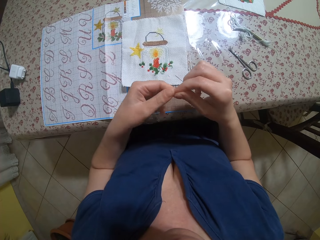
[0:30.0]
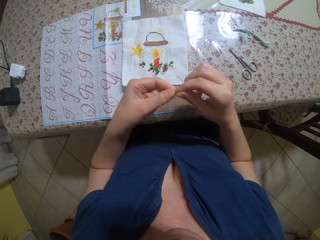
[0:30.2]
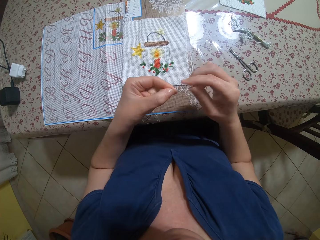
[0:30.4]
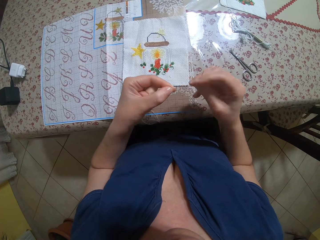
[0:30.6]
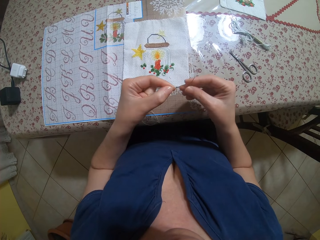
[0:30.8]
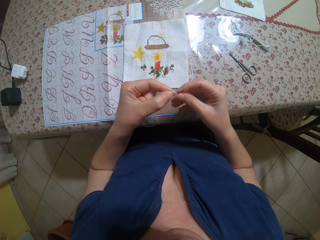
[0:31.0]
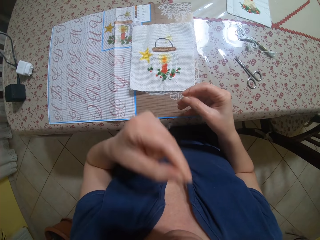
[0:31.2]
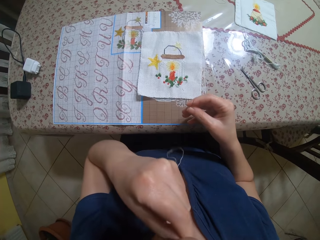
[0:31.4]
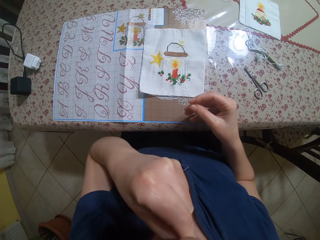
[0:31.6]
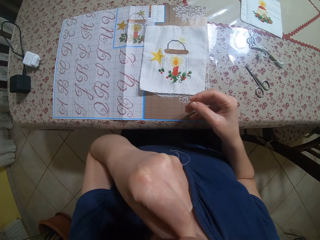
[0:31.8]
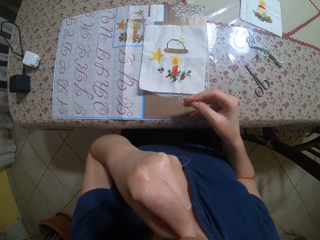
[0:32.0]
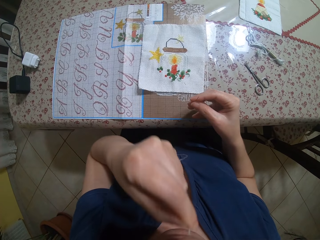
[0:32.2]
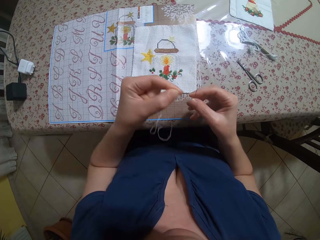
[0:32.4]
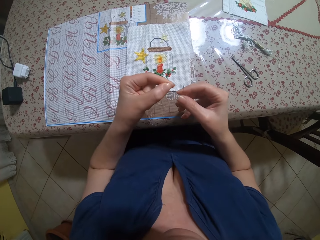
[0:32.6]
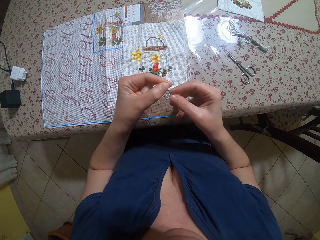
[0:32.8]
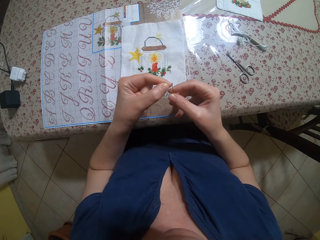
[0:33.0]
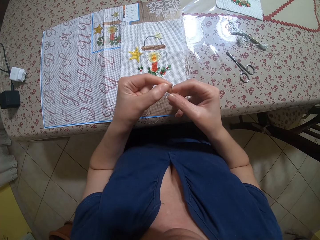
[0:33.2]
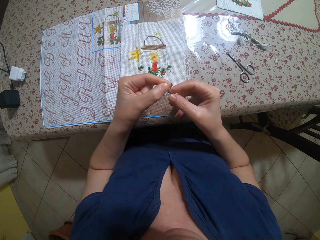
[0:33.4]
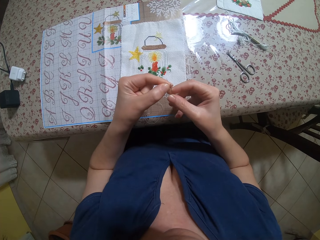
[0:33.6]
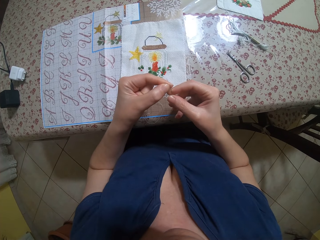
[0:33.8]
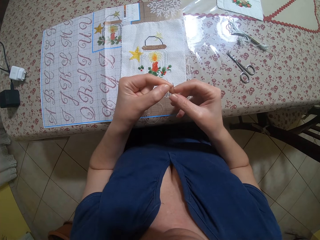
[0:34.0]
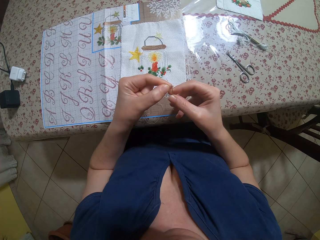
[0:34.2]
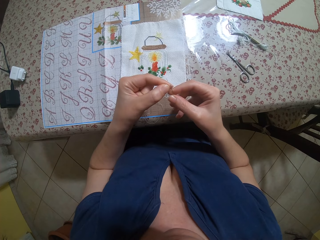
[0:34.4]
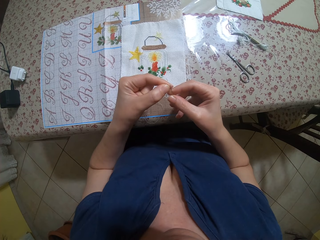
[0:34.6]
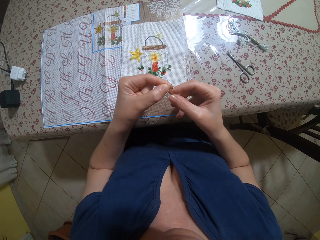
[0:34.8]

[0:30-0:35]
The camera wearer puts the thread in the sewing needle.

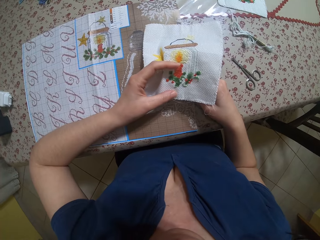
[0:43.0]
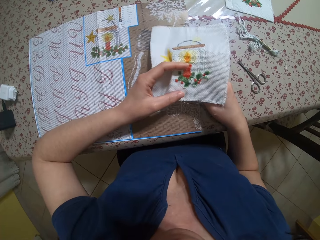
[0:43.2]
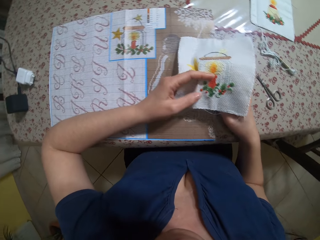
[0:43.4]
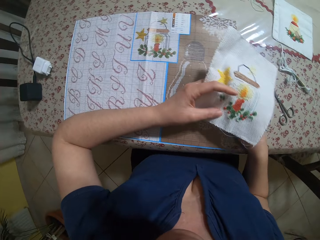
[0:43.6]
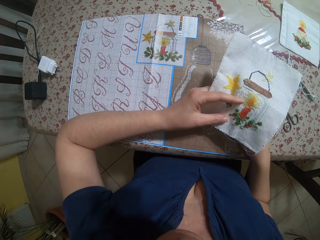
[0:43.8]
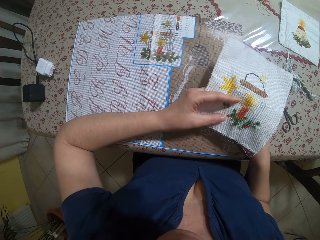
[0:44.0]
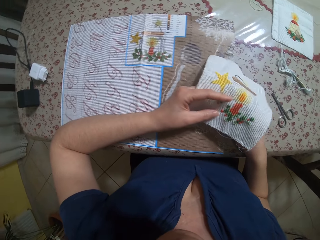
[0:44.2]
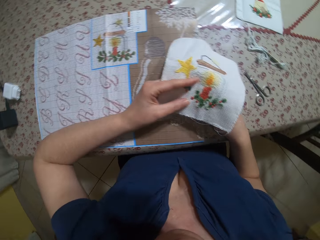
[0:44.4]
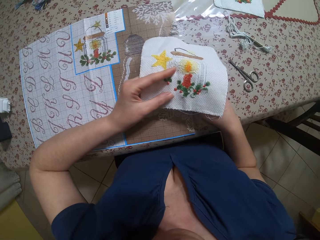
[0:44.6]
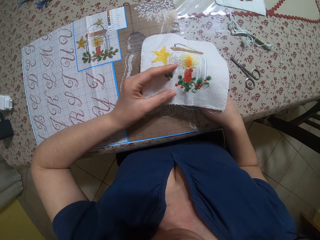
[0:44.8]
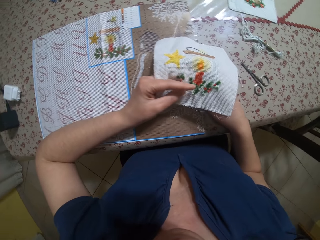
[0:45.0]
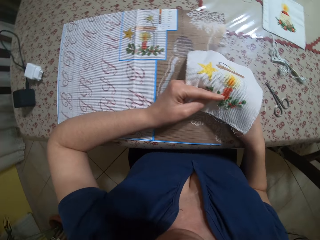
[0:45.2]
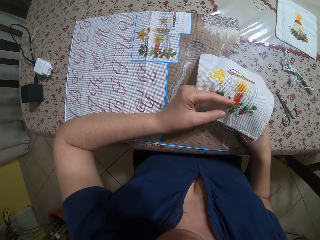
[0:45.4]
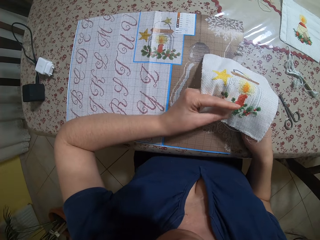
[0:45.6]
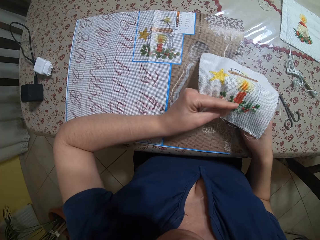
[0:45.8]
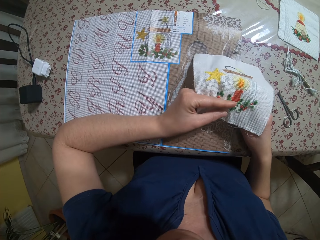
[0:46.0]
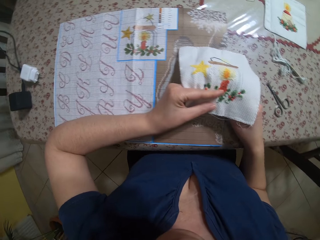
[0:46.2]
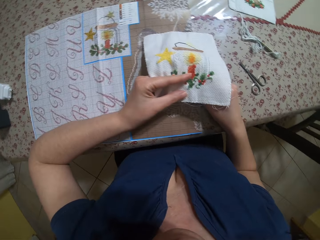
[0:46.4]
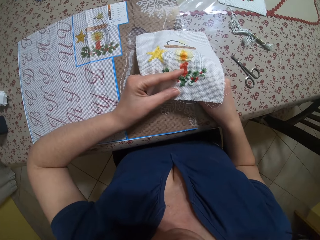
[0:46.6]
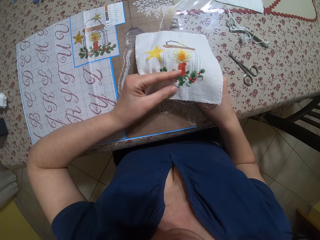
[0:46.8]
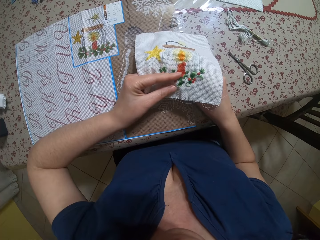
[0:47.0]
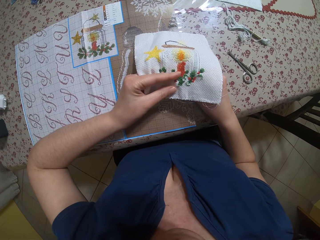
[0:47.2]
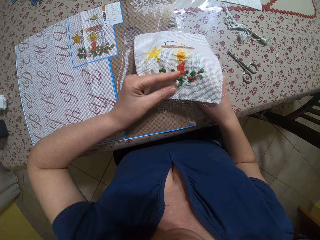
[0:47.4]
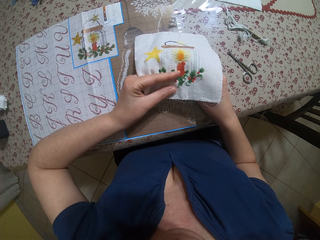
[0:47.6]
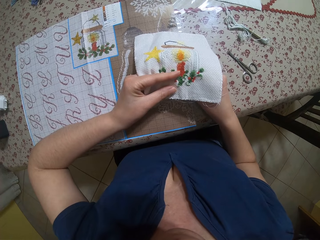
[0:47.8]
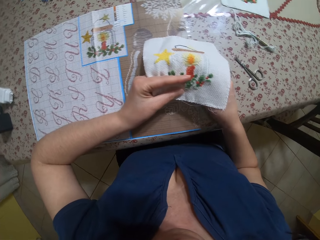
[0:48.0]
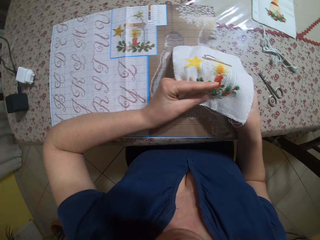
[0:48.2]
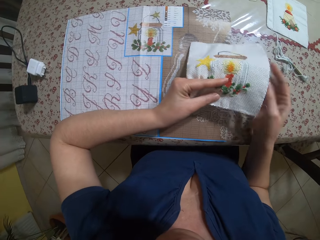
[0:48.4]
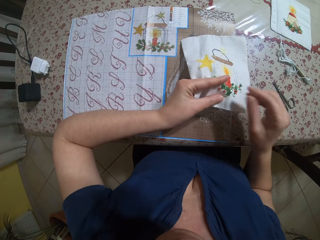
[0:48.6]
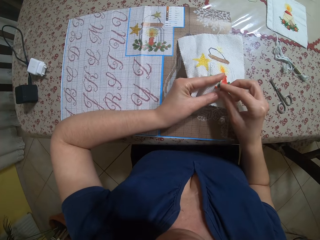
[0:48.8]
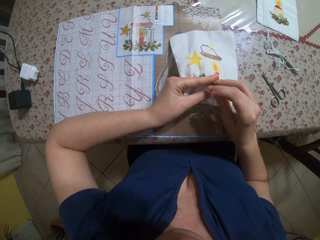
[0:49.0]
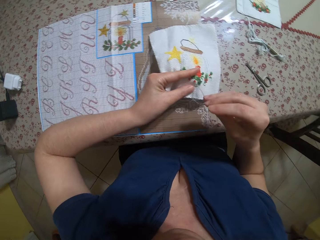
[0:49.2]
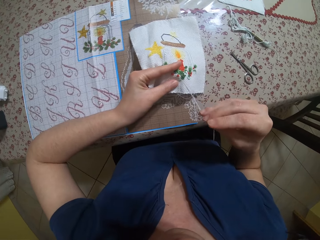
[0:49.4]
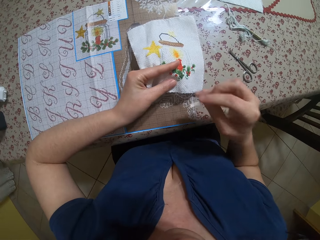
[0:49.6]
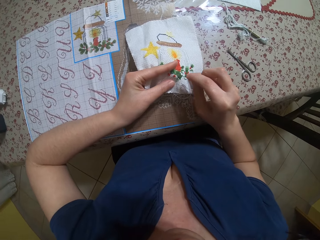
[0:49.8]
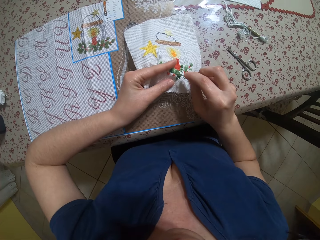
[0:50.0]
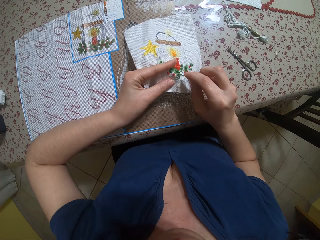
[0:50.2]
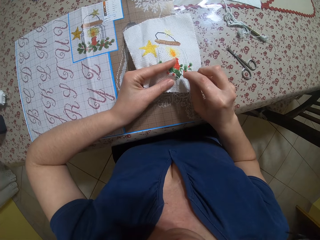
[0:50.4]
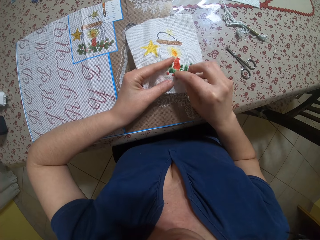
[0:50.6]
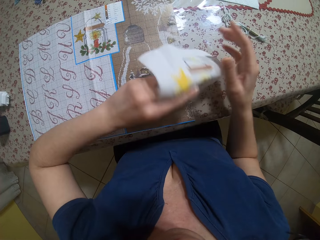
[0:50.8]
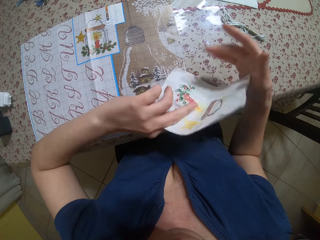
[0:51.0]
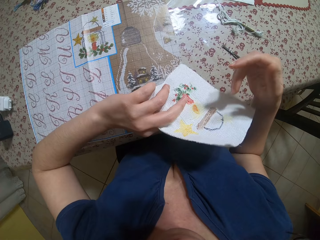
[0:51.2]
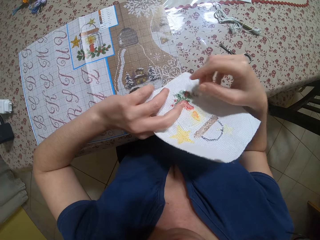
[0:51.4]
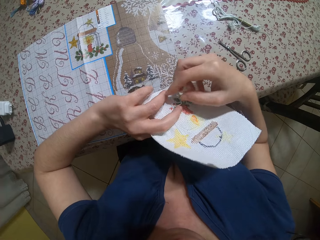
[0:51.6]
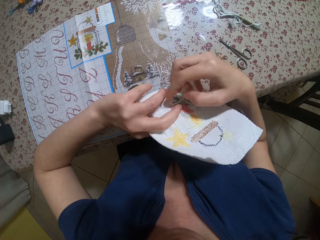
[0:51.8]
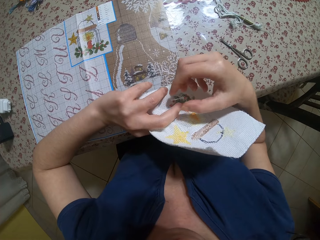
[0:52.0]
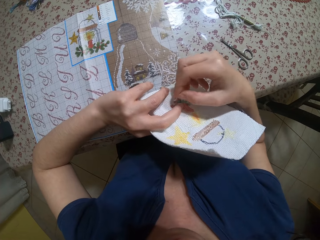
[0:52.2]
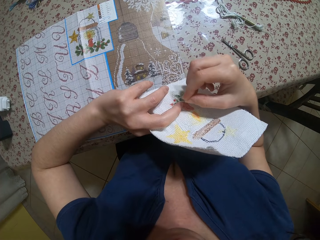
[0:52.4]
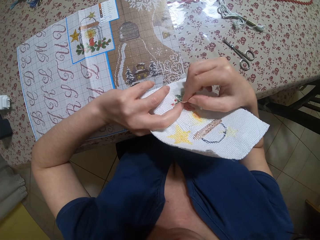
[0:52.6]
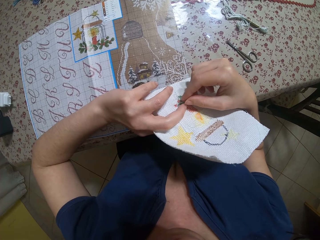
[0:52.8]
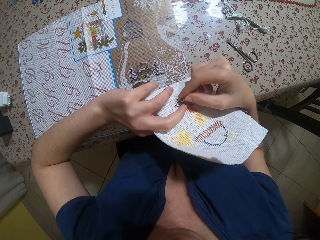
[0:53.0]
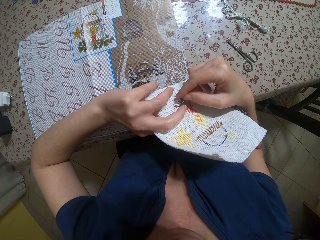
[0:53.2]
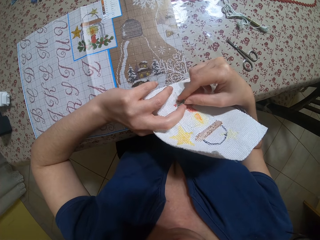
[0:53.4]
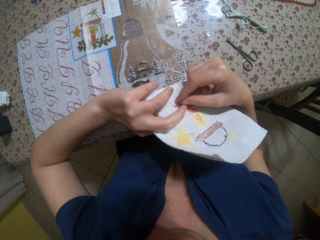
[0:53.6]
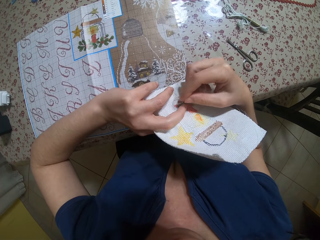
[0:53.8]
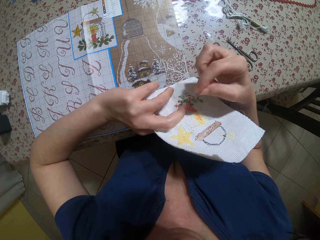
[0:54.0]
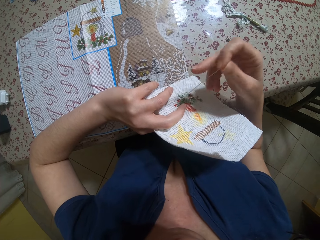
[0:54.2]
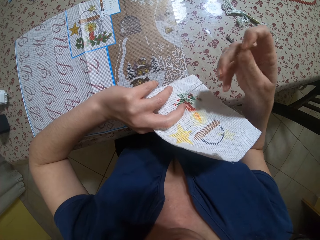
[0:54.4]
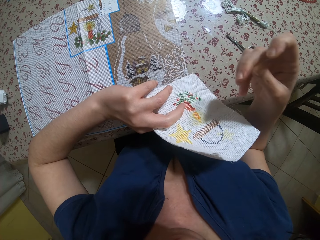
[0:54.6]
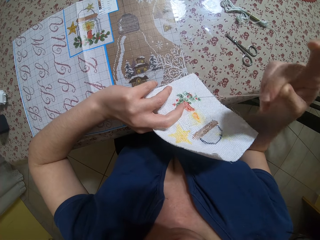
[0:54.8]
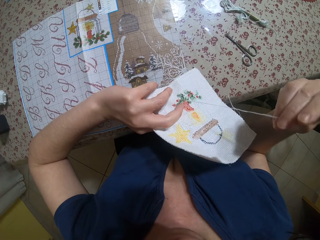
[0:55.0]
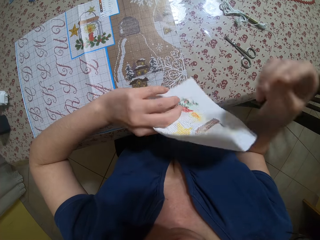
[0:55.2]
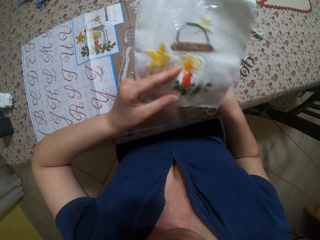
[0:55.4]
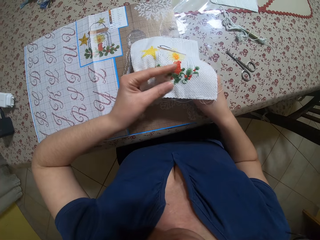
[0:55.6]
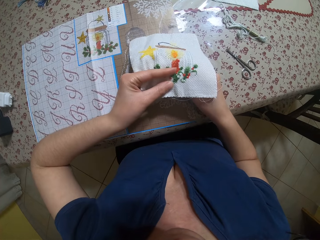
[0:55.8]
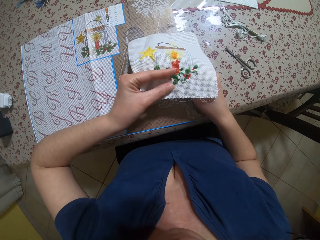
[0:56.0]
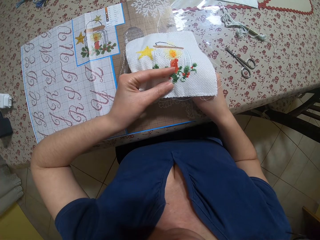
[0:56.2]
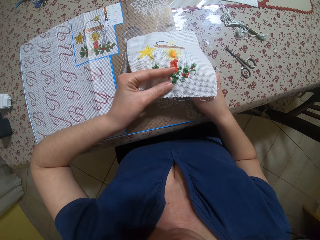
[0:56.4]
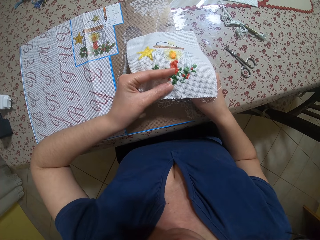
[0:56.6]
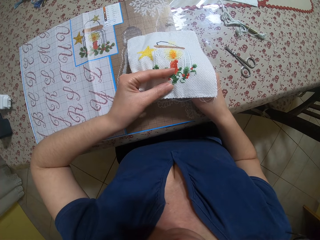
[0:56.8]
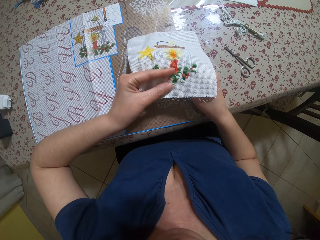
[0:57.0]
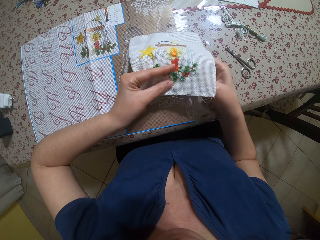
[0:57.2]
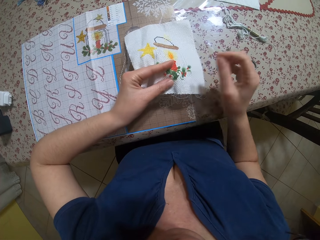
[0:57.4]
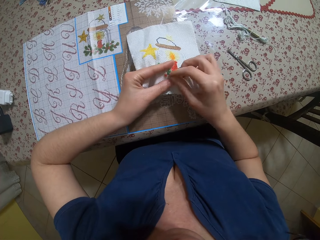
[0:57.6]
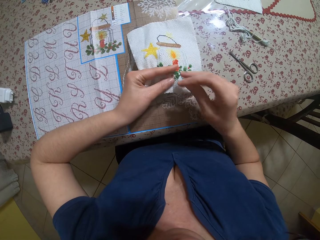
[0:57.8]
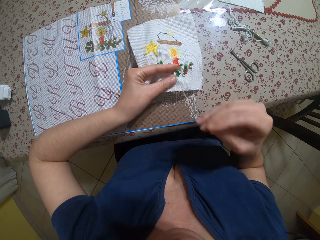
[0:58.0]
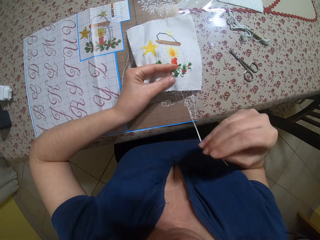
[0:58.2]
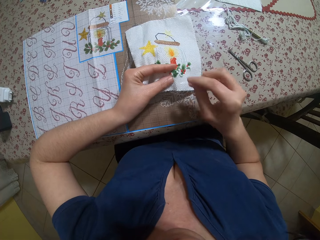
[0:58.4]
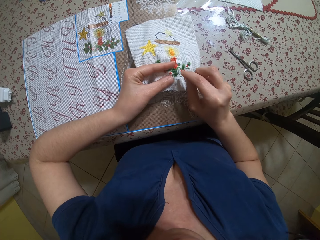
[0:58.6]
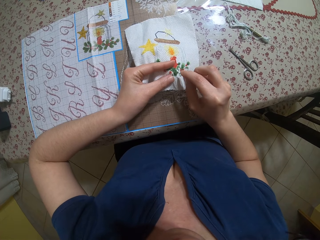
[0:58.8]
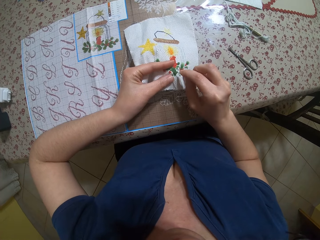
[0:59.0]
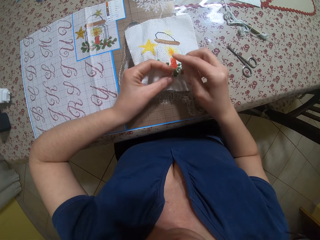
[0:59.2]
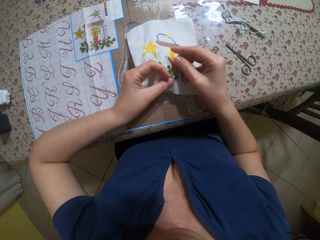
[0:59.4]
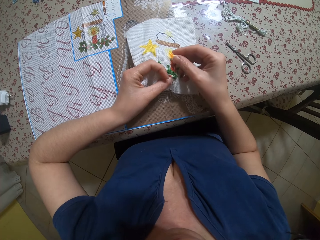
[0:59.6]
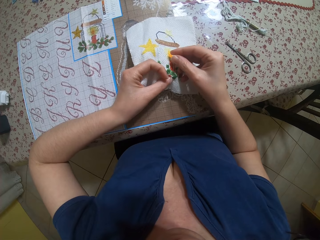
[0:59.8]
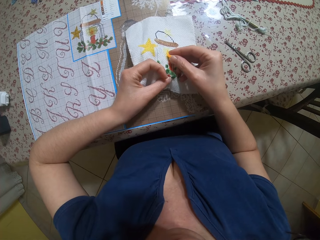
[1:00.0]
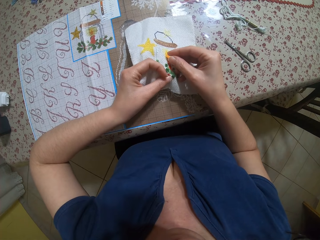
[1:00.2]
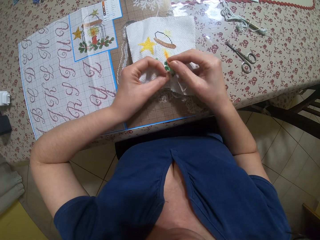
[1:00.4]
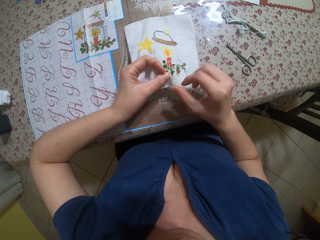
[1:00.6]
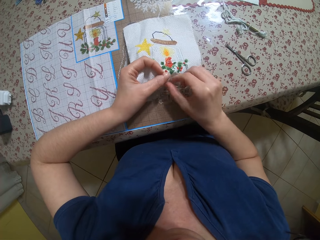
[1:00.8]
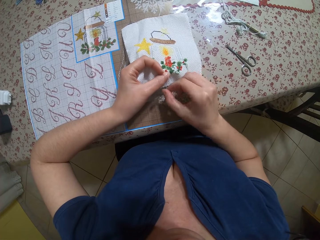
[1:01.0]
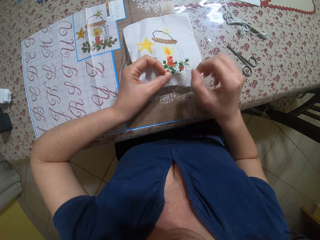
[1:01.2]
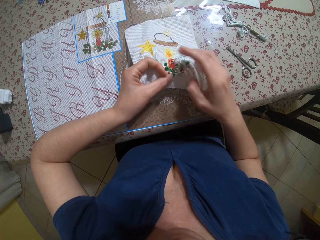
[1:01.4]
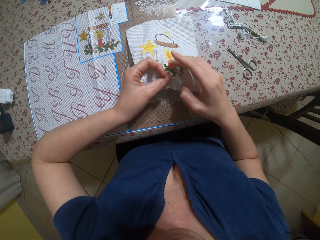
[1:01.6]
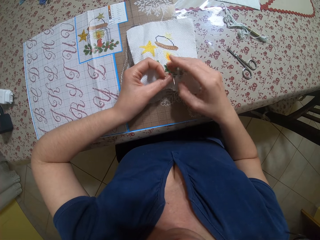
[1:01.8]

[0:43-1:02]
The camera wearer sews a design on a fabric with the needle in her right hand. She pulls the thread on the piece of cloth. She sews the piece of cloth with the needle. She flips the piece of cloth. She pulls the thread on the piece of cloth. She sews the piece of cloth with the needle.
